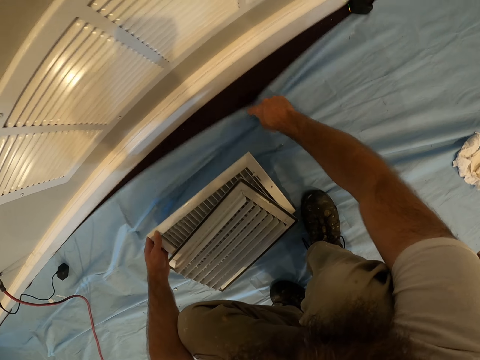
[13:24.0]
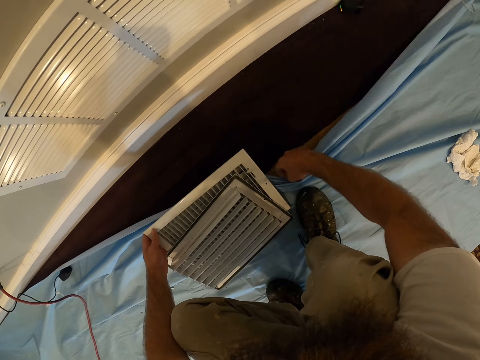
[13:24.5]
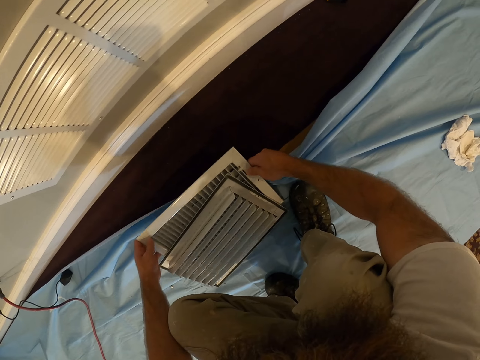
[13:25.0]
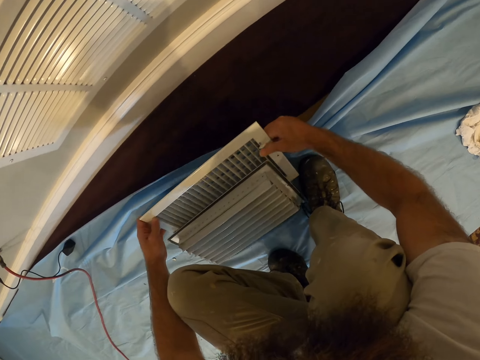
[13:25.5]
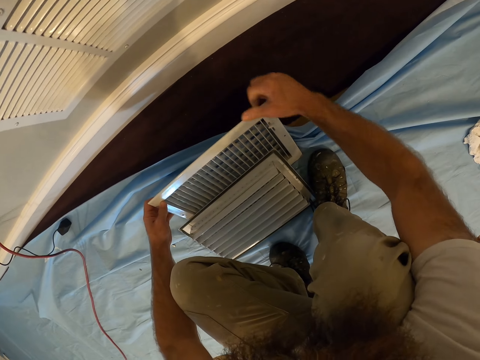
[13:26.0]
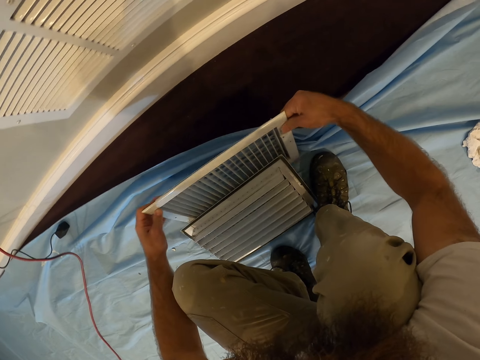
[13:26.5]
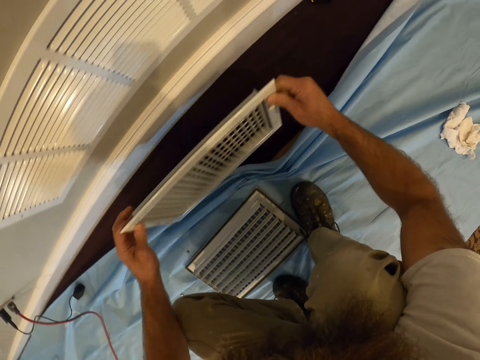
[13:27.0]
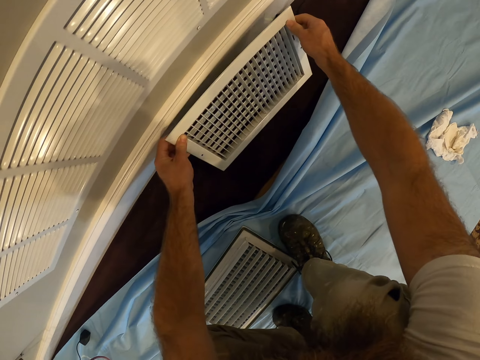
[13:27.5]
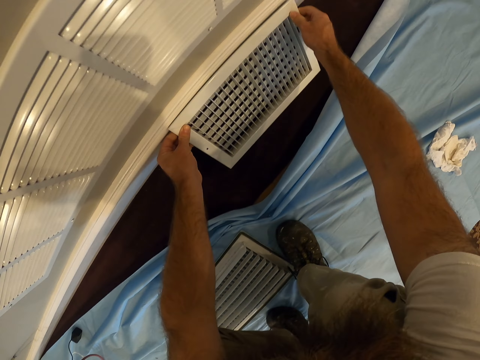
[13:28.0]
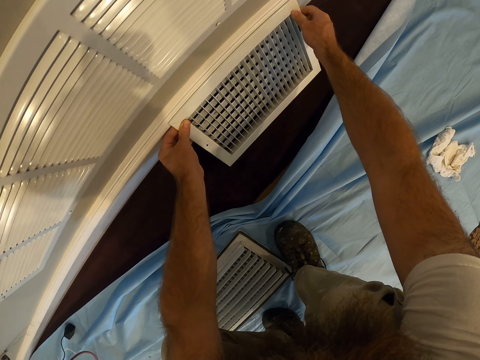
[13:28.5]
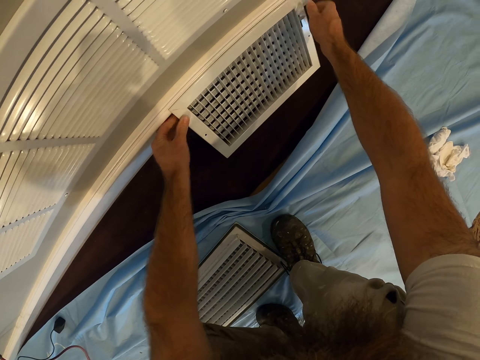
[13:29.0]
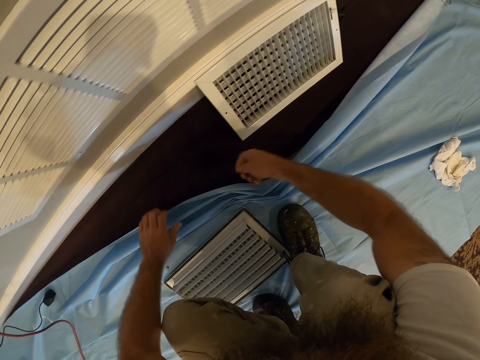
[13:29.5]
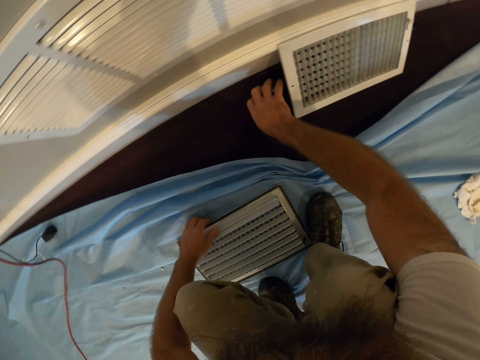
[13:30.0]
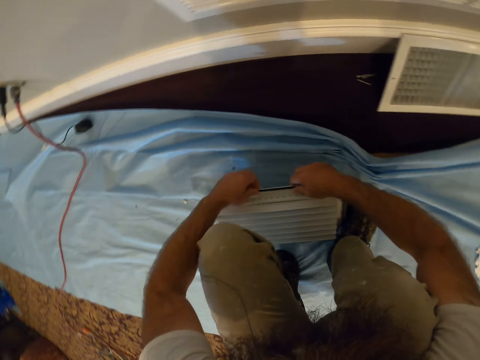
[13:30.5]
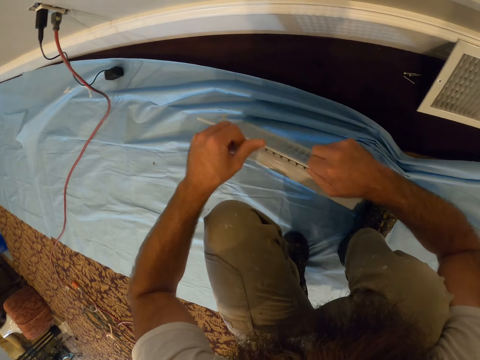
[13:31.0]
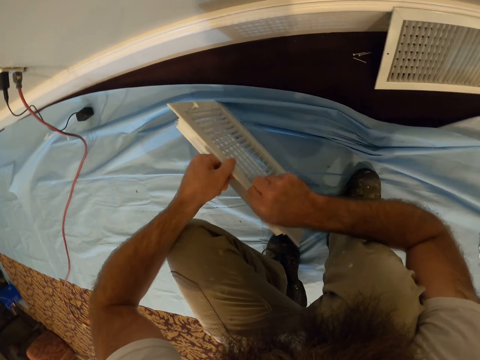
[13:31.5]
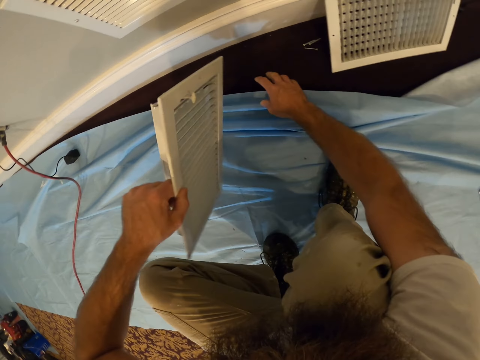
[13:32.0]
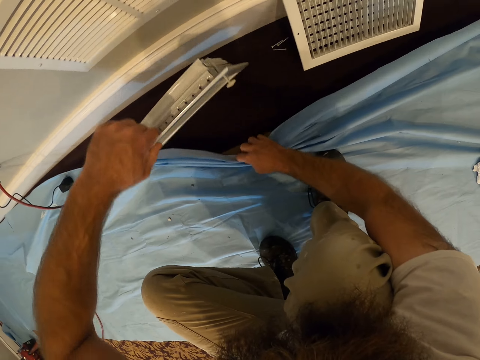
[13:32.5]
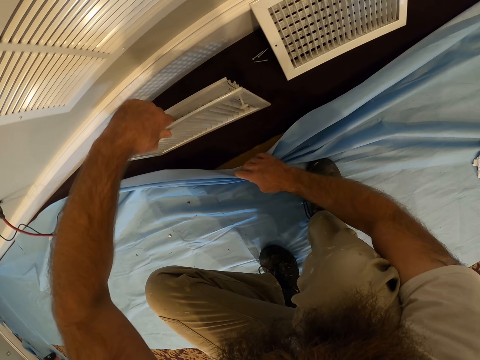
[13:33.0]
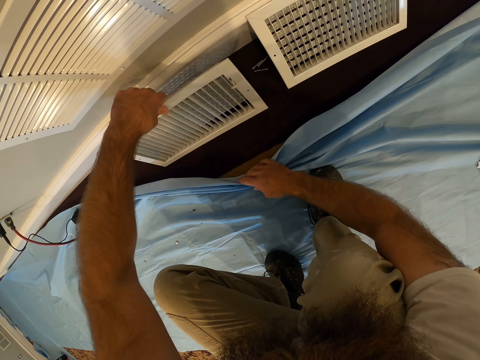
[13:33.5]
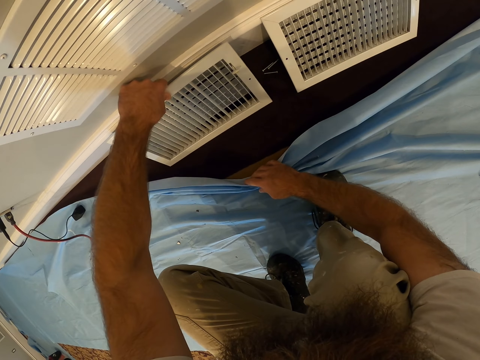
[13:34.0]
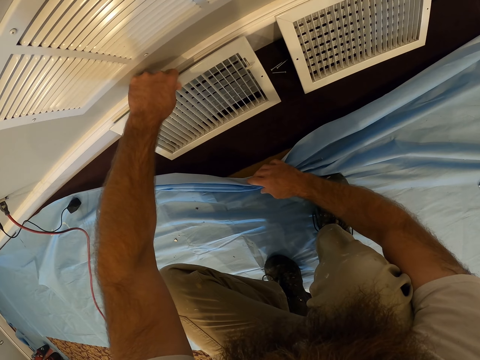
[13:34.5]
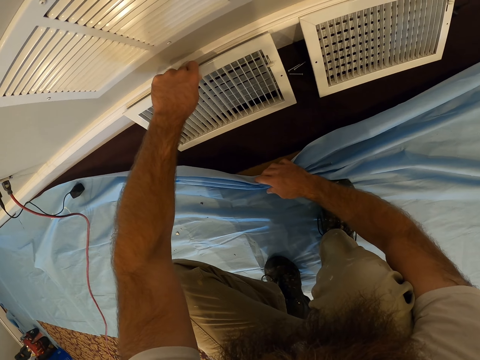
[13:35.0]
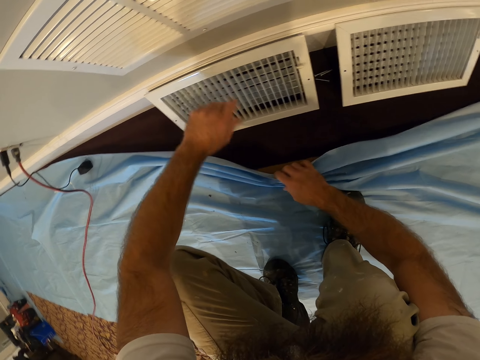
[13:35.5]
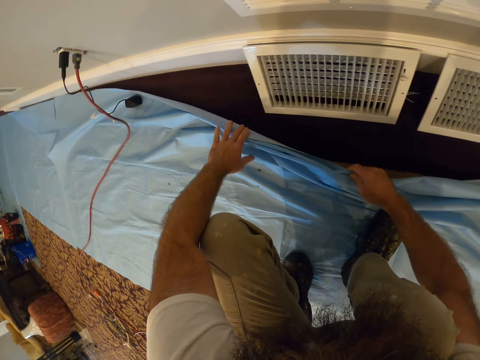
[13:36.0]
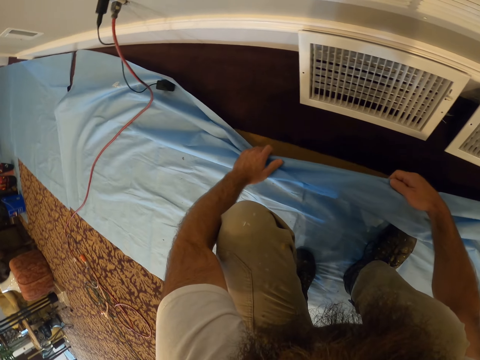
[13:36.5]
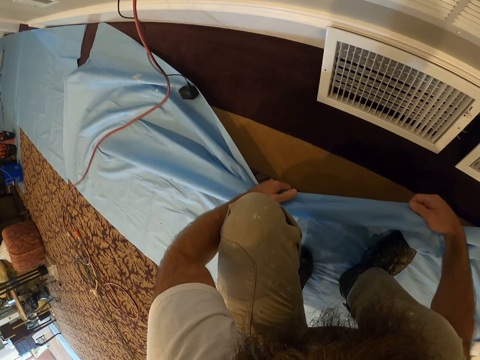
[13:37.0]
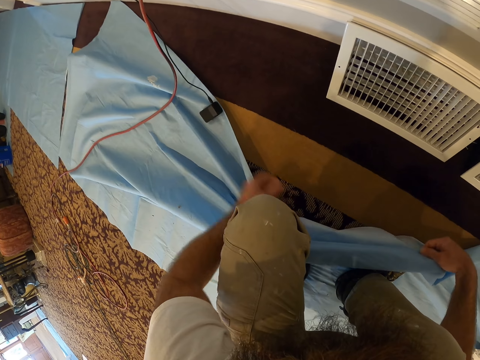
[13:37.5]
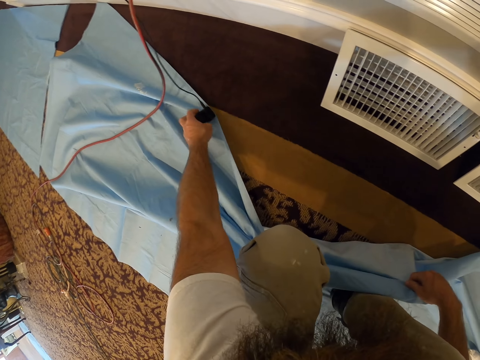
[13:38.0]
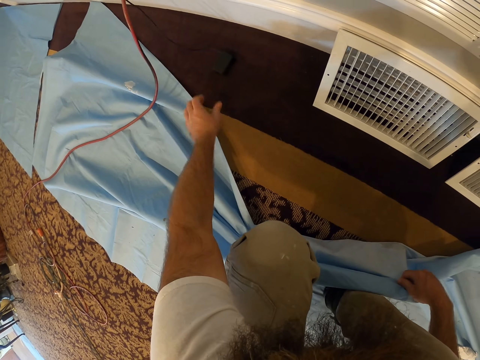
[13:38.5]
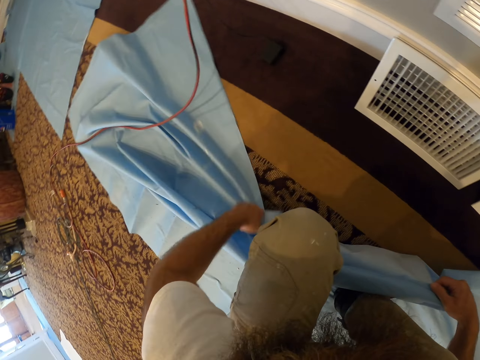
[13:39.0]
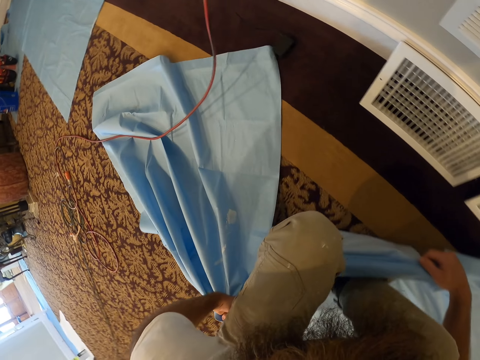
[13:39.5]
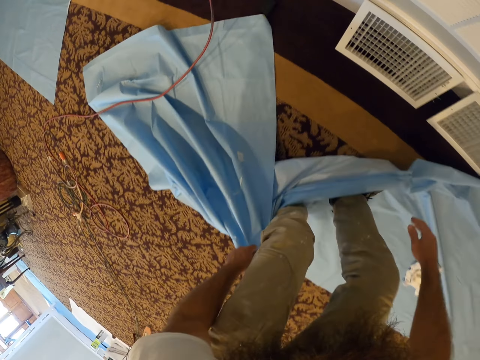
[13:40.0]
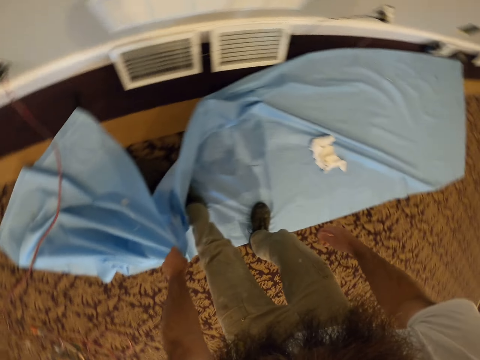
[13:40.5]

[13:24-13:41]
The camera wearer moves the cloth on the floor with his right hand. He pulls the cloth towards him. He holds the vent with both hands. He touches something. He places the vent beside the wall with both hands. He places the nuts in his right hand on the floor beside the wall. He picks the vent from the floor with both hands. He holds the piece of cloth on the floor with his right hand. He fixes something on the wall. He places the vent beside the wall with his left hand. He holds the piece of cloth on the floor with both hands. He throws a plug from the piece of cloth to the ground with his left hand. He pulls the piece of cloth towards him with his left hand.

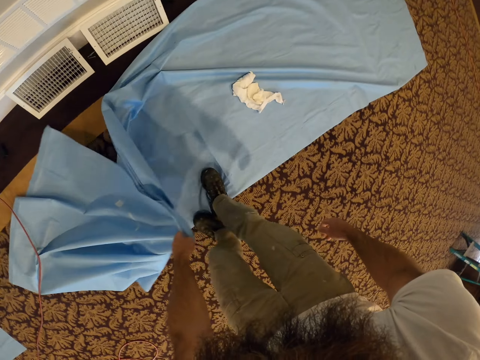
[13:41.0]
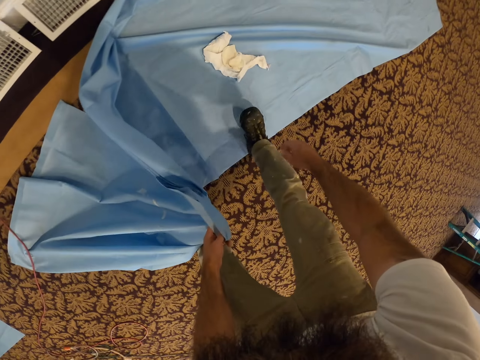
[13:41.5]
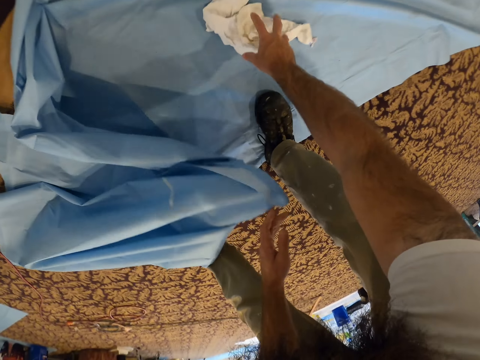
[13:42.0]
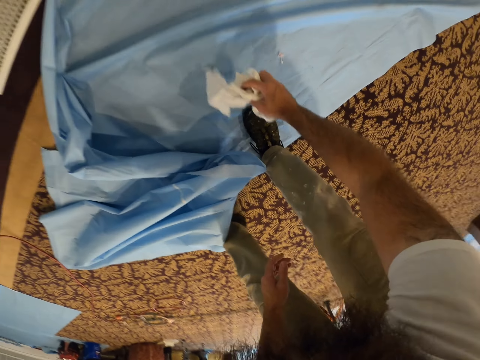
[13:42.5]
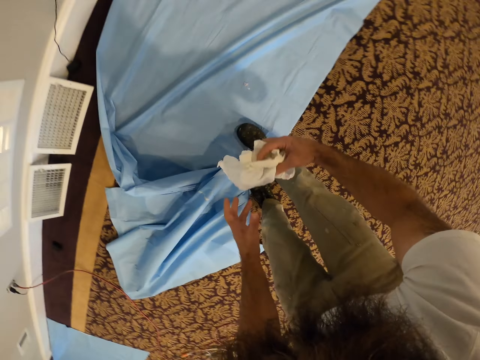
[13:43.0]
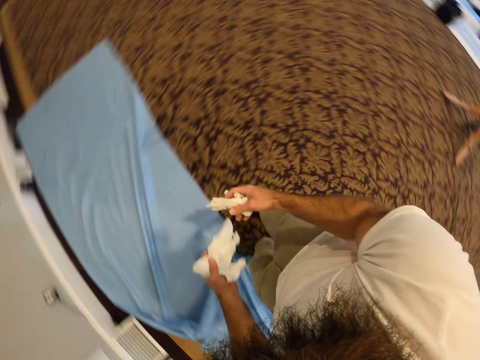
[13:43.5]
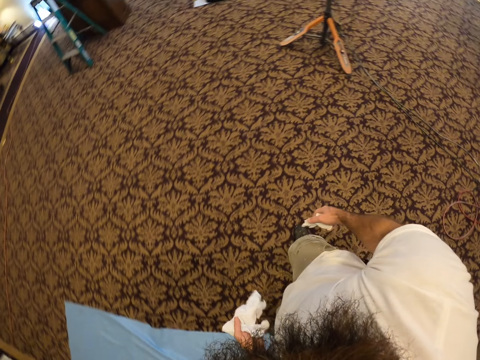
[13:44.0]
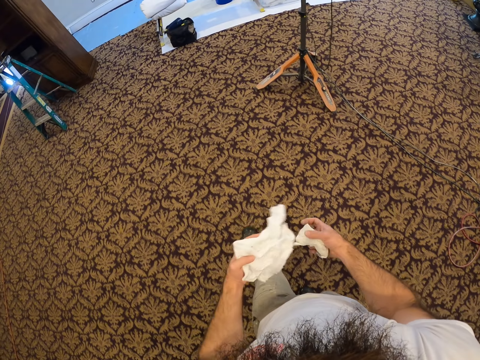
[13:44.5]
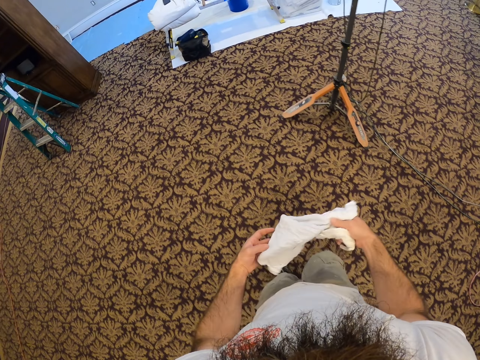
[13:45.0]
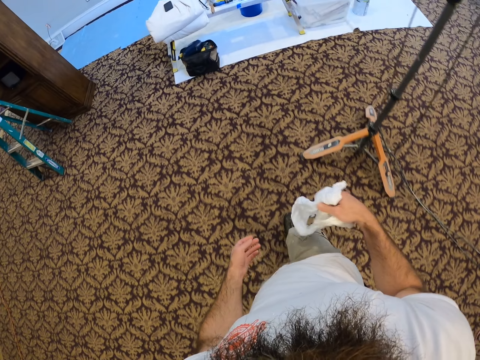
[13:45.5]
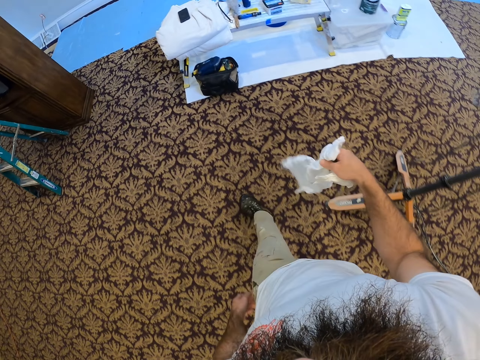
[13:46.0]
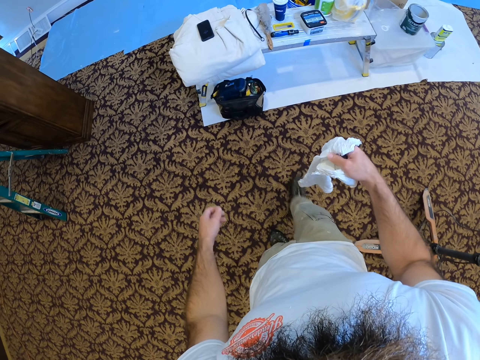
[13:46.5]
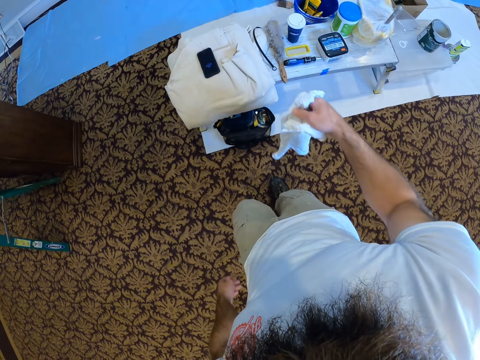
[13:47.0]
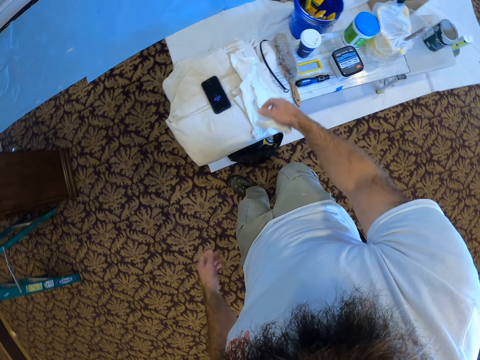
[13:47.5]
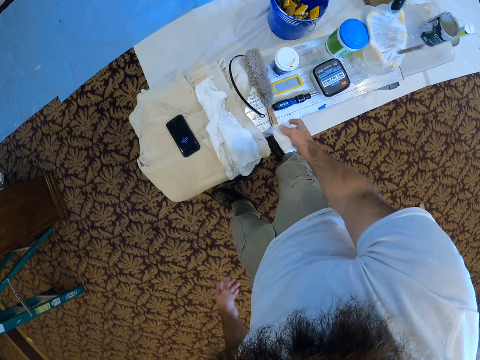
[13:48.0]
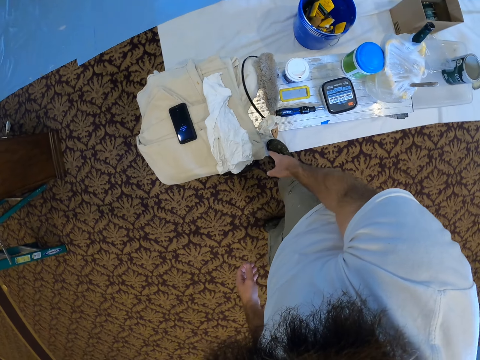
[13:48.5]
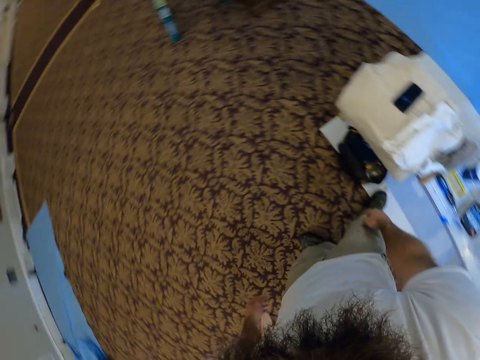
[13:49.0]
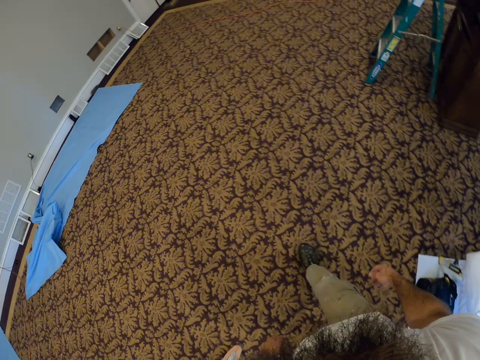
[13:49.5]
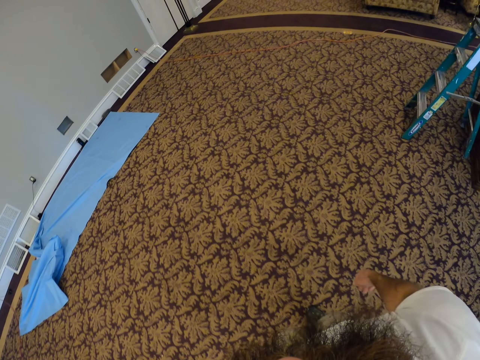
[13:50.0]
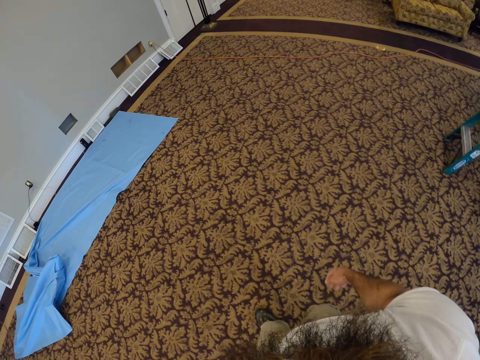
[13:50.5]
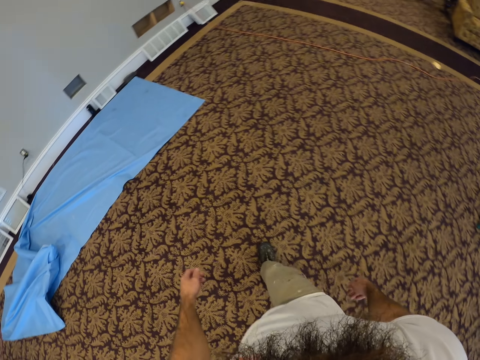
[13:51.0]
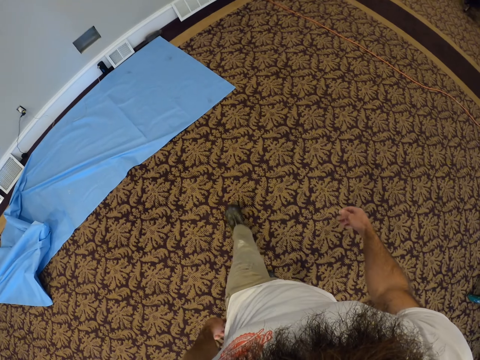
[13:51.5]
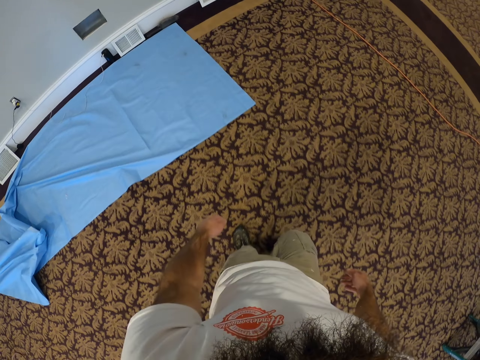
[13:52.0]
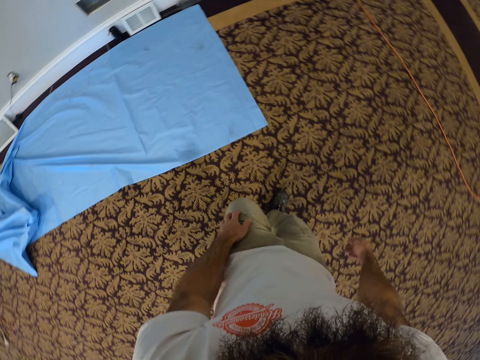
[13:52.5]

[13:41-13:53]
The camera wearer picks rags from the piece of cloth with his right hand. He passes the rags in his right hand to his left hand. He walks towards the table. He passes the rag in his left hand to his right hand. He drops the towel in his right hand on the table. He drops the paper towel in his right hand on the table. He turns back and walks forward.
